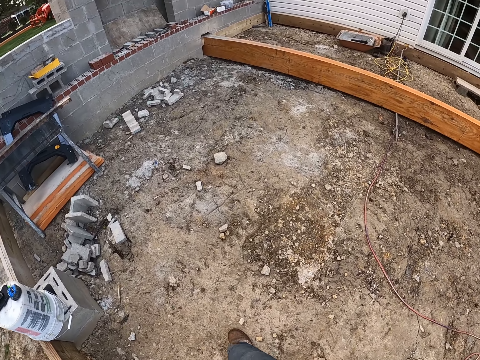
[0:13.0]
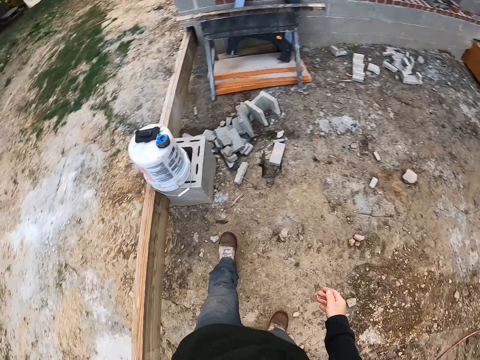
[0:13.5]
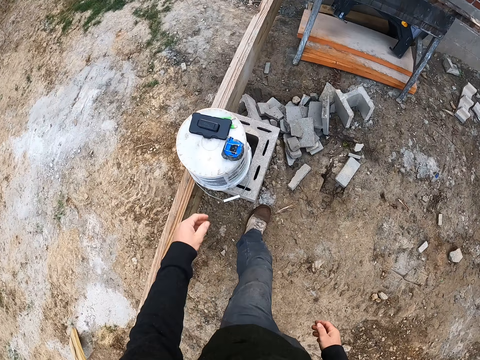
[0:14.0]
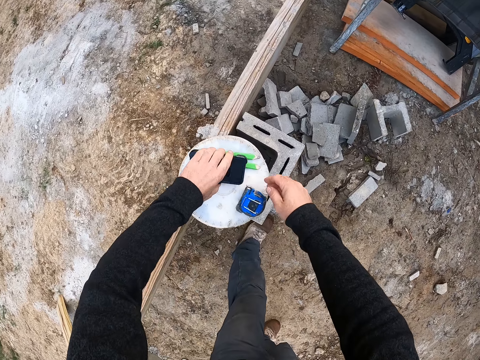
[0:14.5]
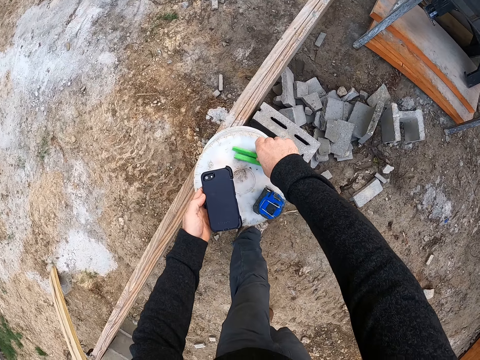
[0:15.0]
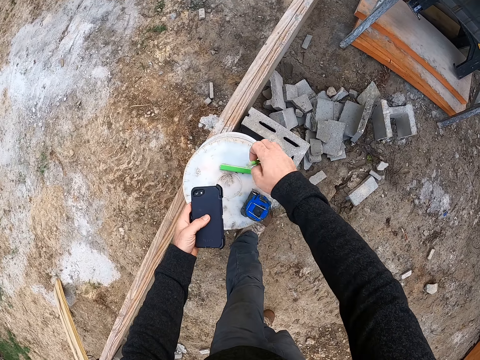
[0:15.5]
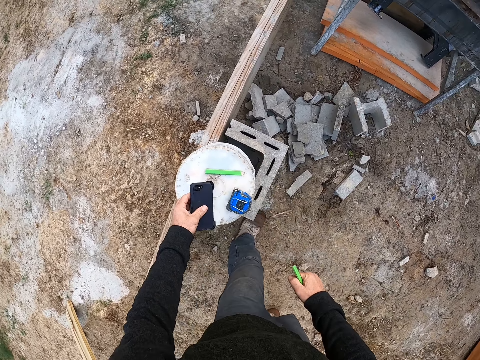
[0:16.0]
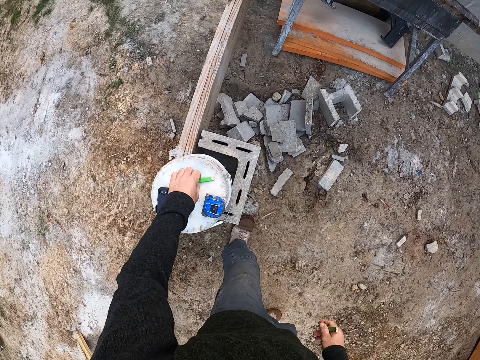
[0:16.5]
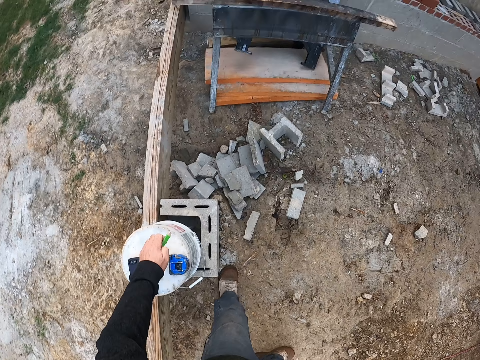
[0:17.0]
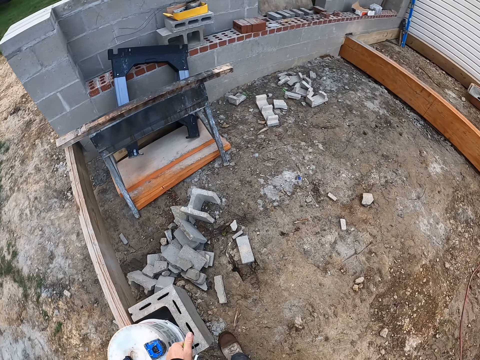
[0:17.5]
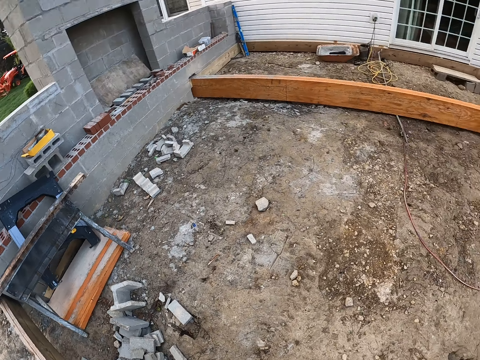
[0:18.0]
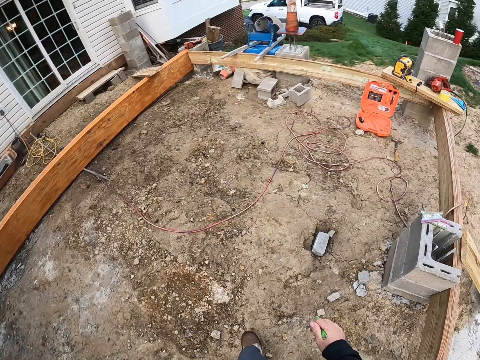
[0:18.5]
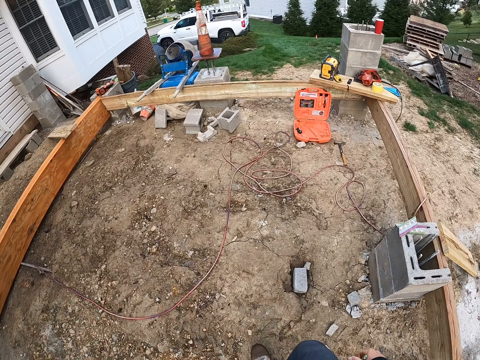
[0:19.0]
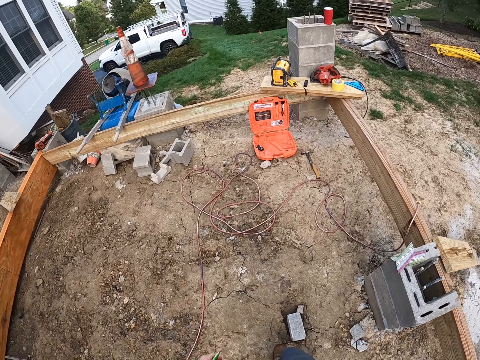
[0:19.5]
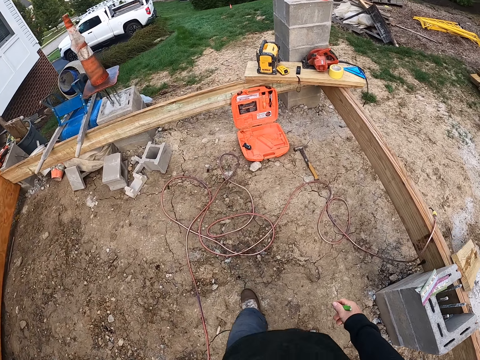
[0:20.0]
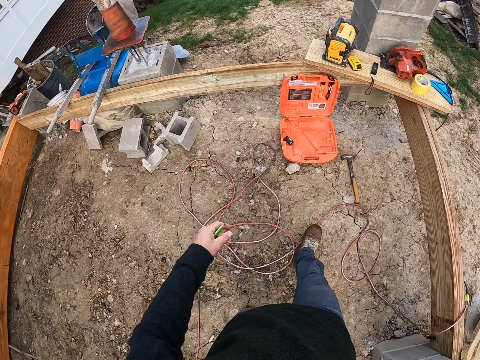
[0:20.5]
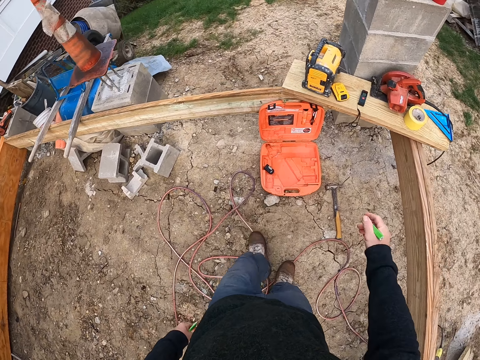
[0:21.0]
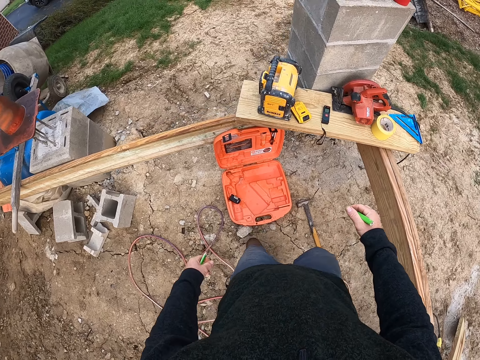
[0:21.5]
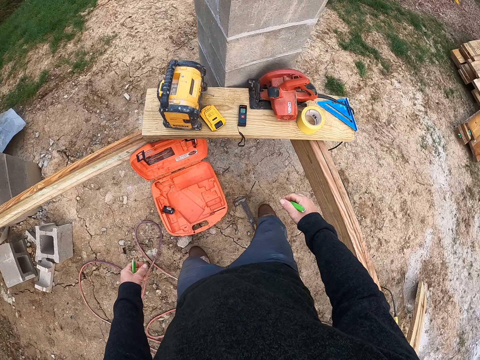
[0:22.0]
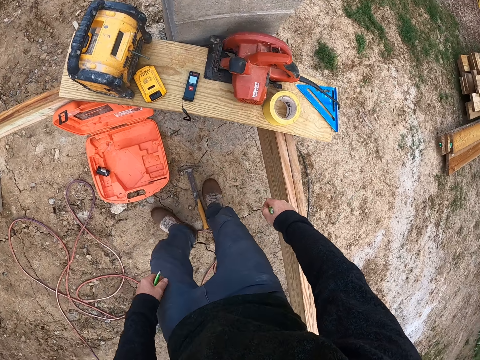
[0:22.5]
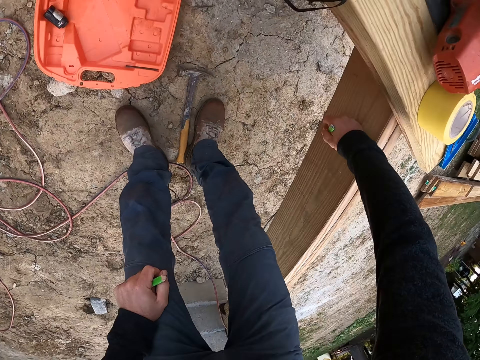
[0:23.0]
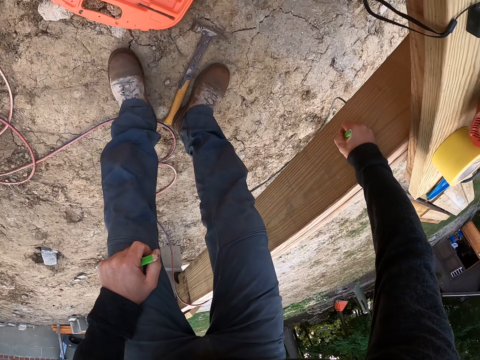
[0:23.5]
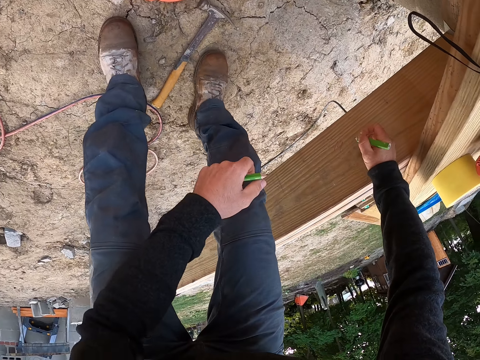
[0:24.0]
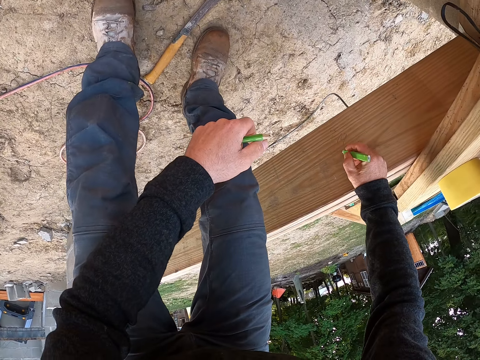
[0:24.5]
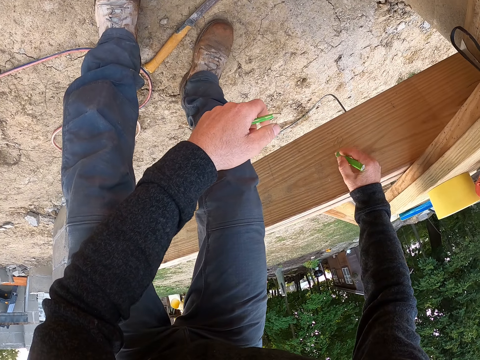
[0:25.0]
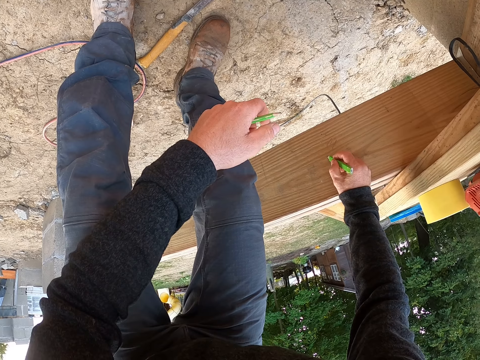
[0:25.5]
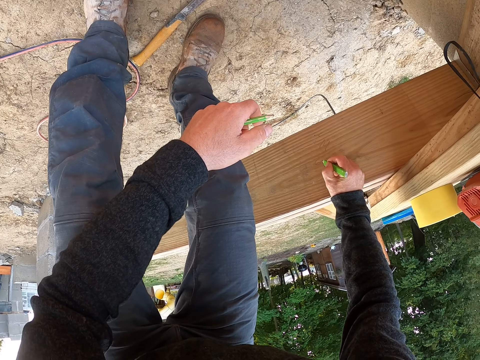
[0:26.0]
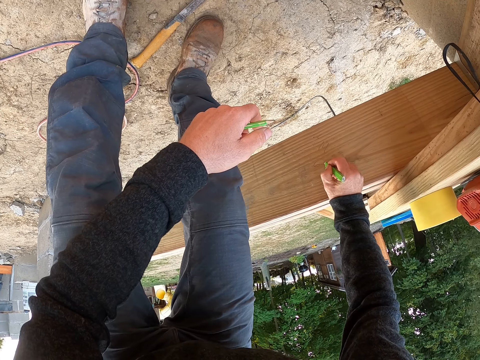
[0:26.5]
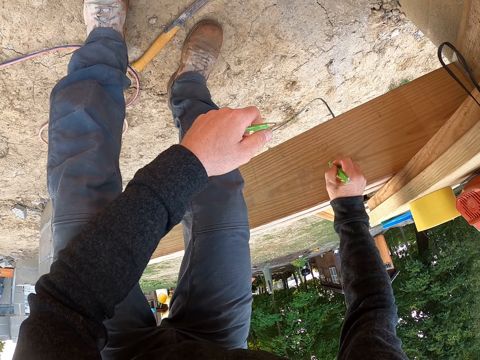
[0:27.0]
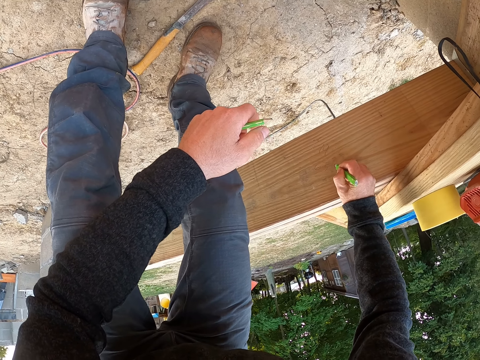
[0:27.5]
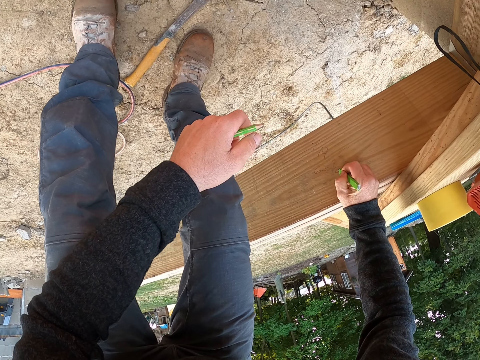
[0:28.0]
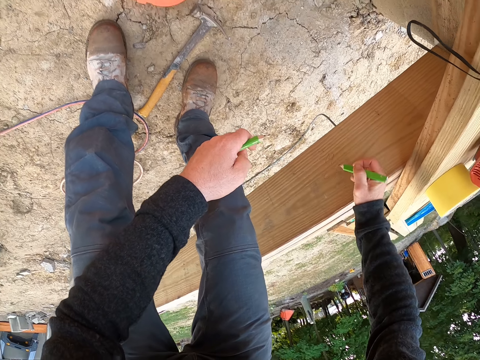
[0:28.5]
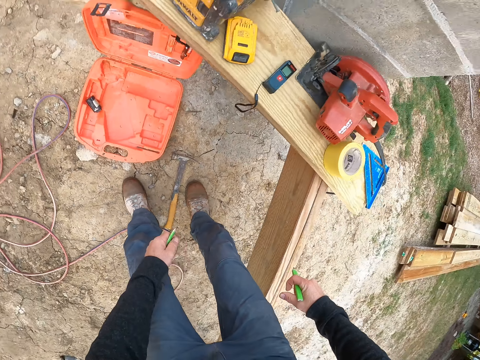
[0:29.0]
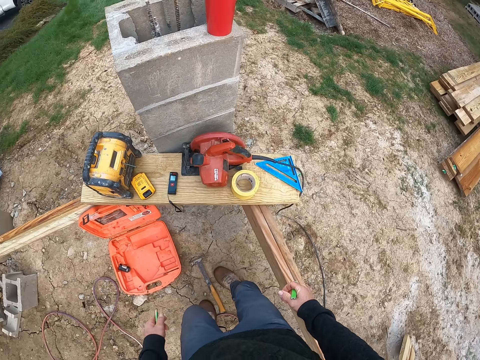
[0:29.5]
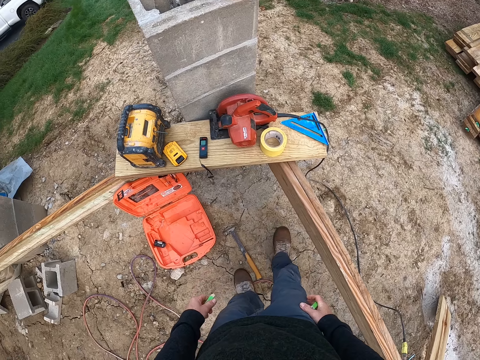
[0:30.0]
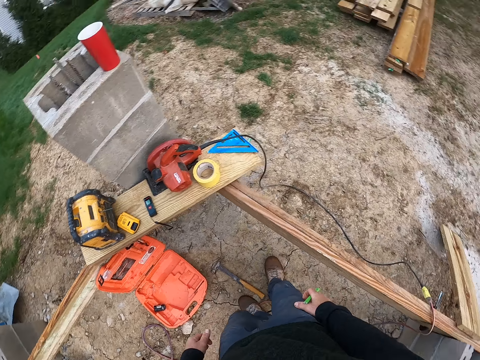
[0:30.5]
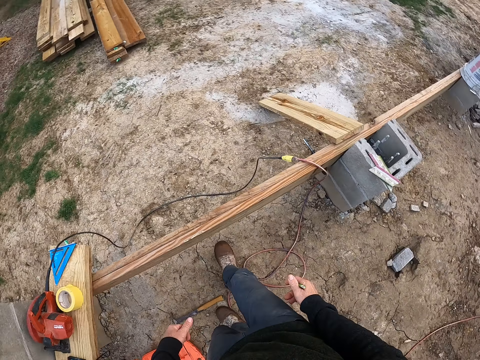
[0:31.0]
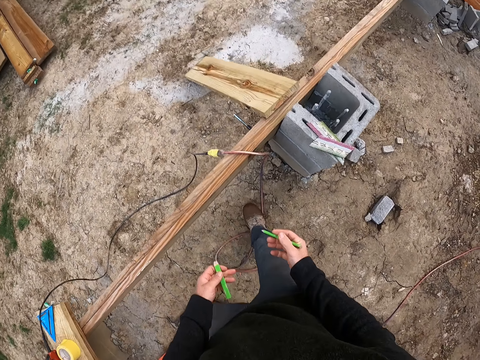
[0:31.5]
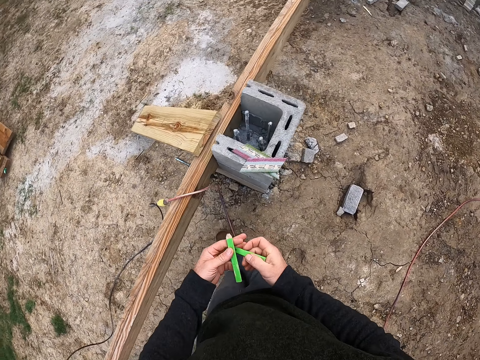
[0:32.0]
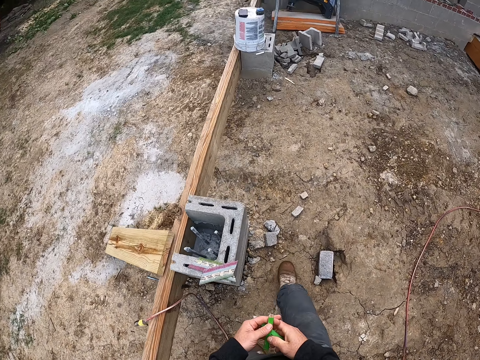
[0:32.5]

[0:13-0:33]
The camera wearer picks a pen from the top of a bucket with his right hand. He changes the position of a phone on the bucket with his left hand. He picks his phone on the bucket. He puts his phone on the bucket. He picks another pen from the bucket with his left hand. He walks on the ground towards a plank. He writes on the plank with the pen in his right hand. He stands on the ground and walks on the ground.

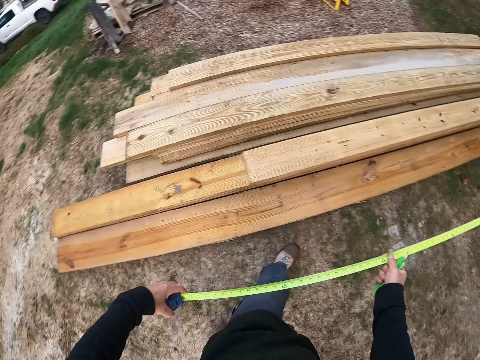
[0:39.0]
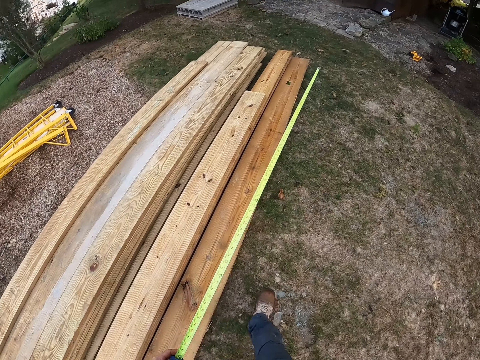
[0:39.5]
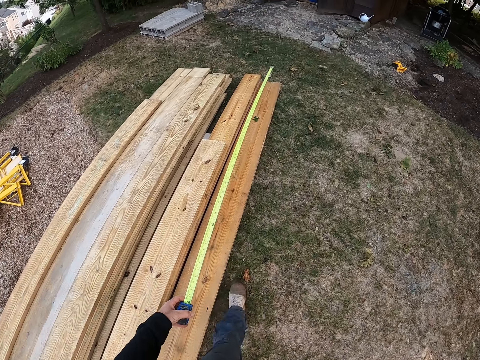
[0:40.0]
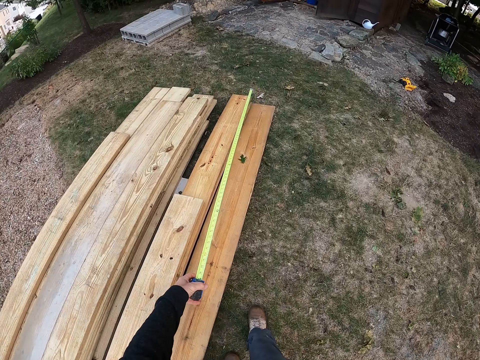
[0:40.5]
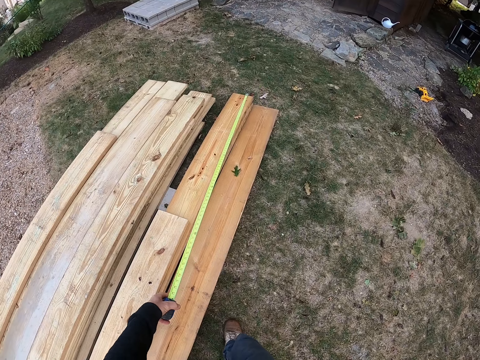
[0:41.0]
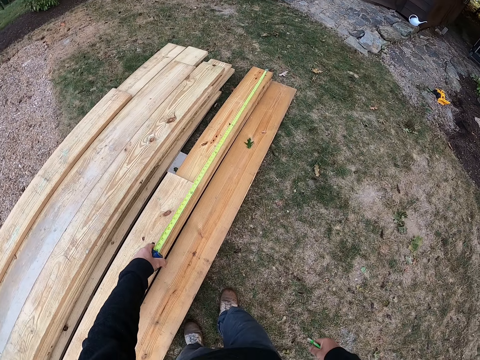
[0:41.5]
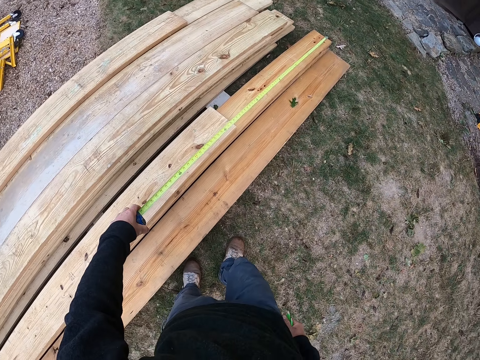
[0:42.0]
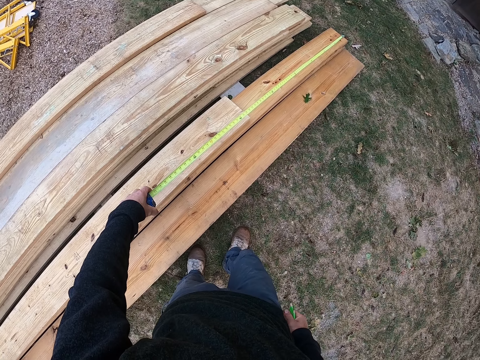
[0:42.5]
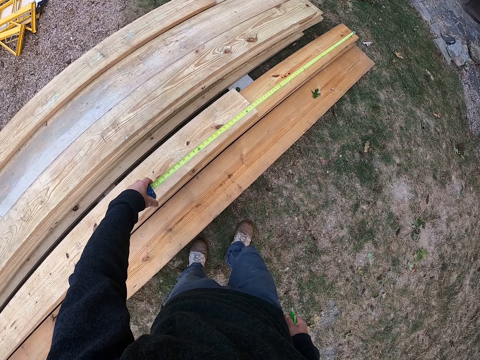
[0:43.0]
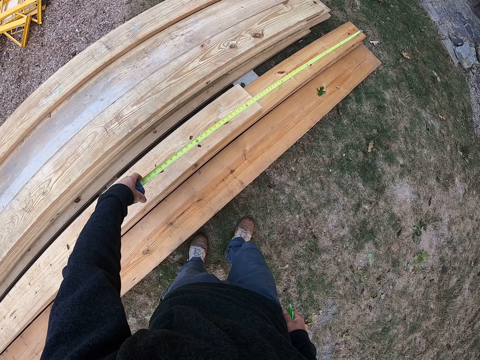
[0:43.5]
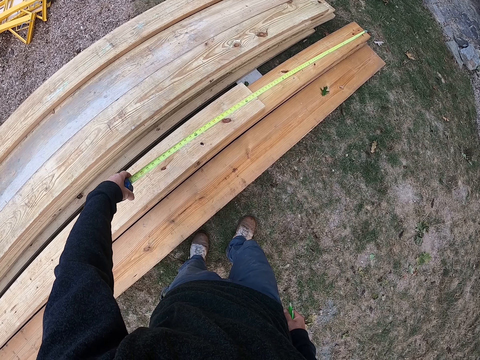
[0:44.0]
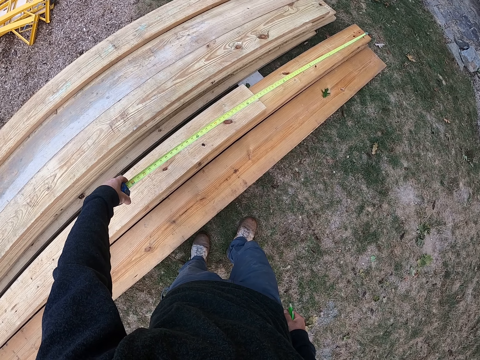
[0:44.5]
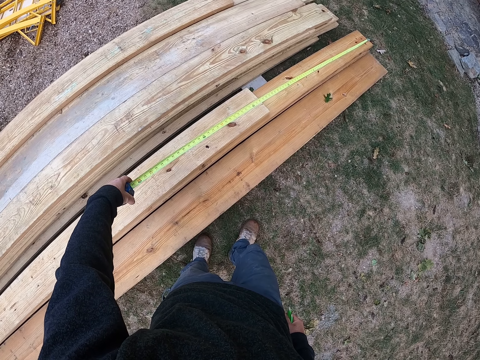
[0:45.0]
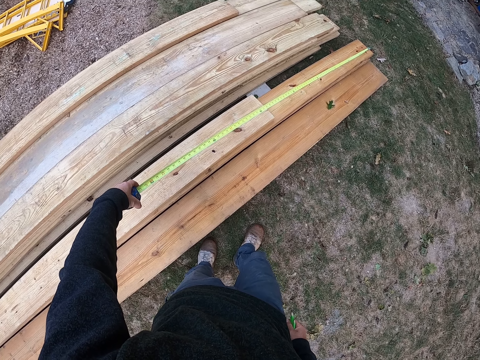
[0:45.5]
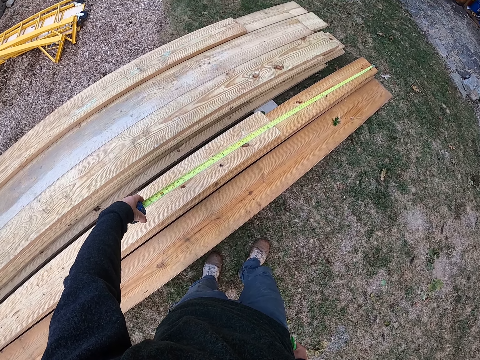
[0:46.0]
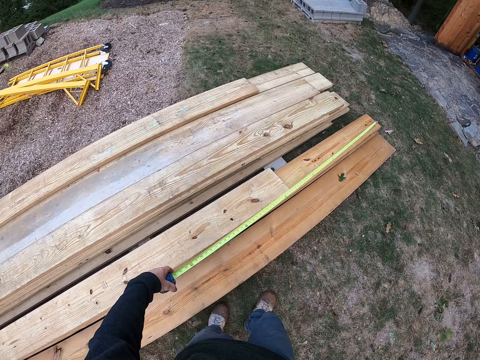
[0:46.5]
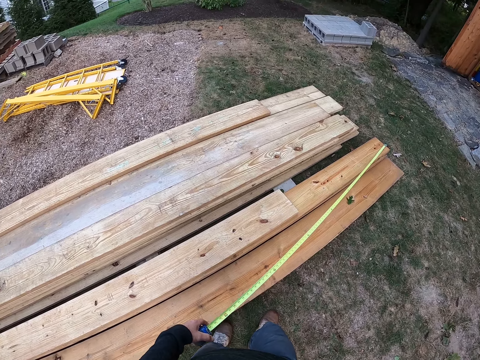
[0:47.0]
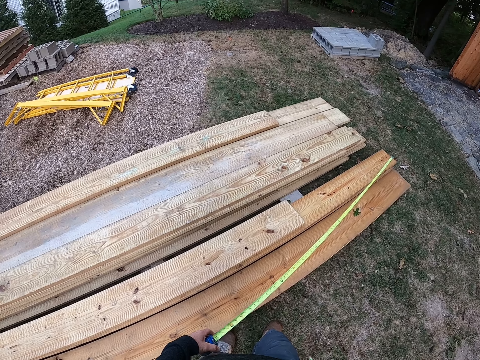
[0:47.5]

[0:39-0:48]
The camera wearer measures the length of the wood with a tape measure.
